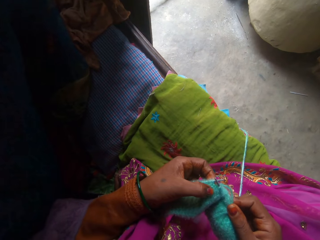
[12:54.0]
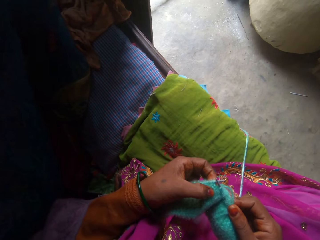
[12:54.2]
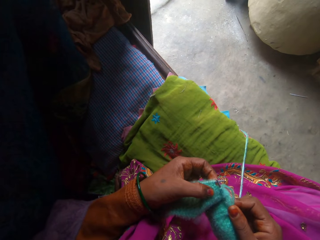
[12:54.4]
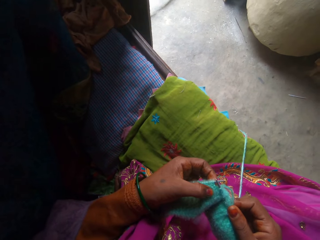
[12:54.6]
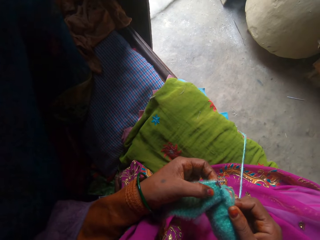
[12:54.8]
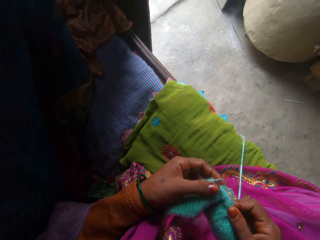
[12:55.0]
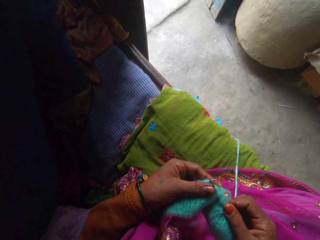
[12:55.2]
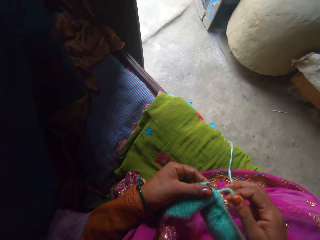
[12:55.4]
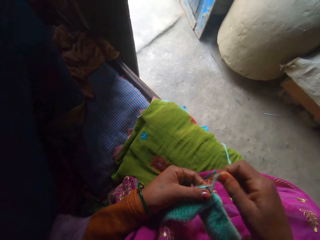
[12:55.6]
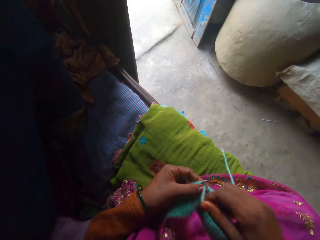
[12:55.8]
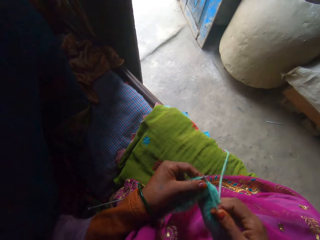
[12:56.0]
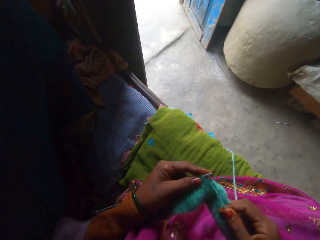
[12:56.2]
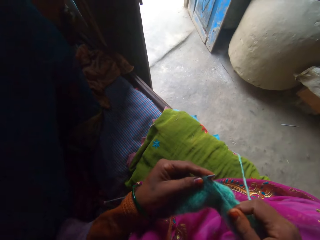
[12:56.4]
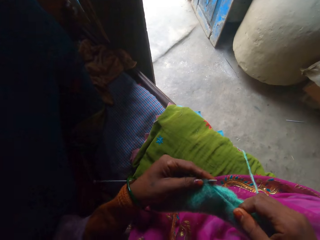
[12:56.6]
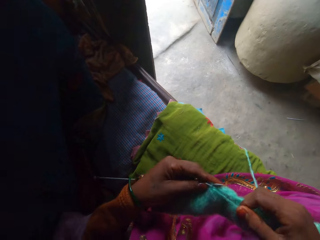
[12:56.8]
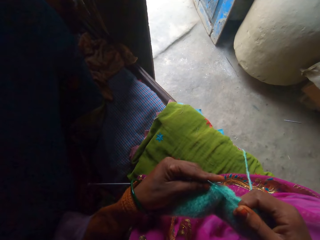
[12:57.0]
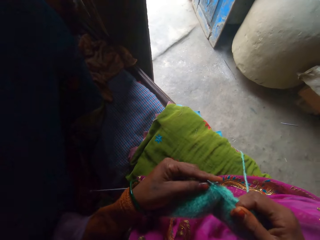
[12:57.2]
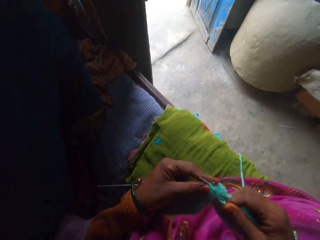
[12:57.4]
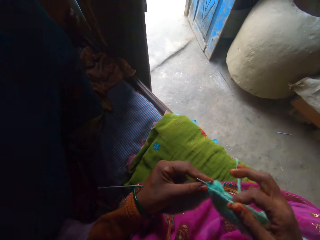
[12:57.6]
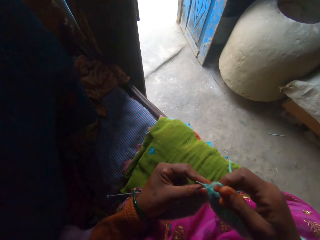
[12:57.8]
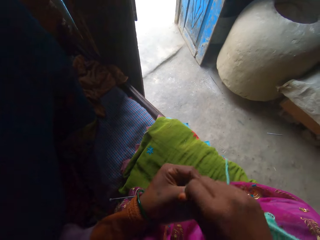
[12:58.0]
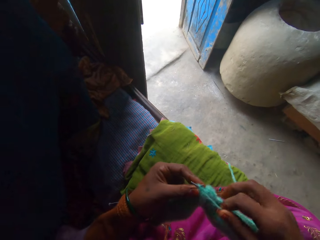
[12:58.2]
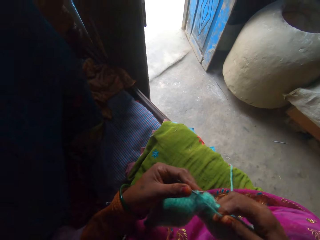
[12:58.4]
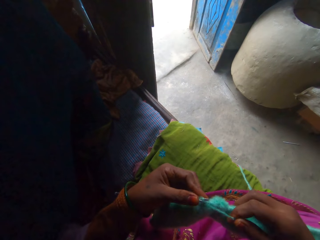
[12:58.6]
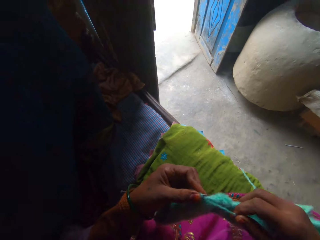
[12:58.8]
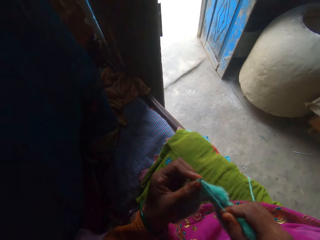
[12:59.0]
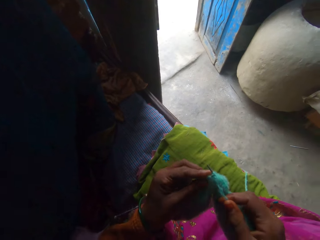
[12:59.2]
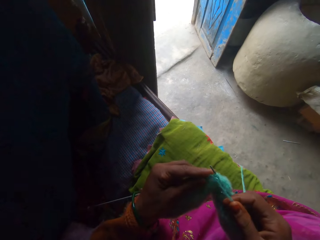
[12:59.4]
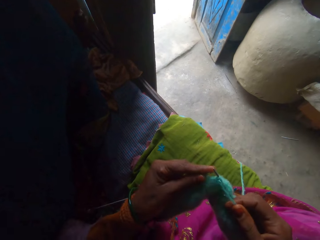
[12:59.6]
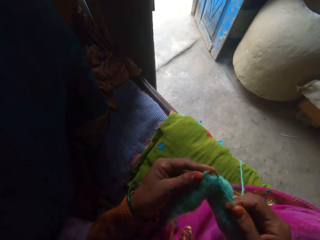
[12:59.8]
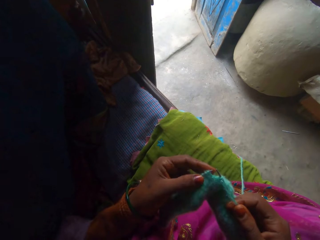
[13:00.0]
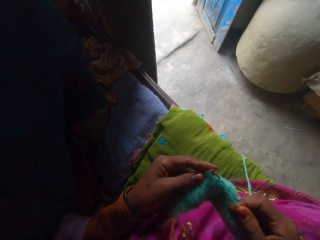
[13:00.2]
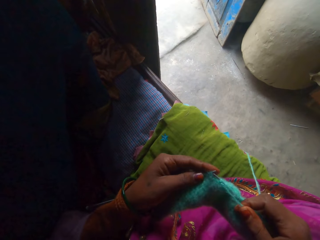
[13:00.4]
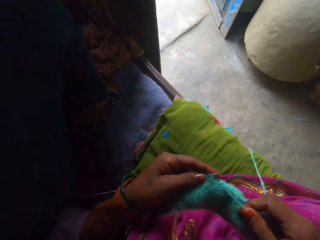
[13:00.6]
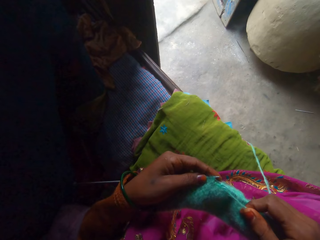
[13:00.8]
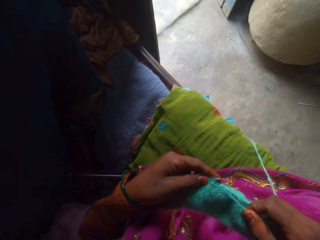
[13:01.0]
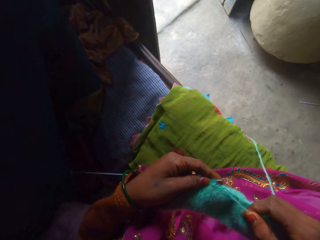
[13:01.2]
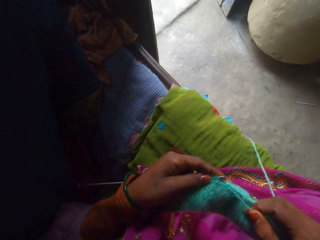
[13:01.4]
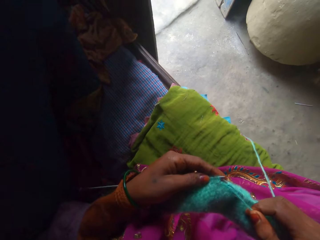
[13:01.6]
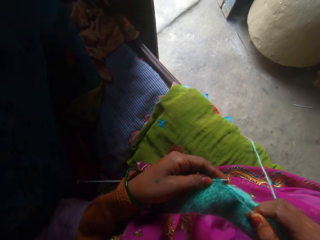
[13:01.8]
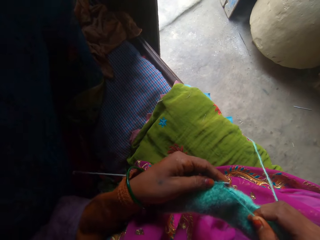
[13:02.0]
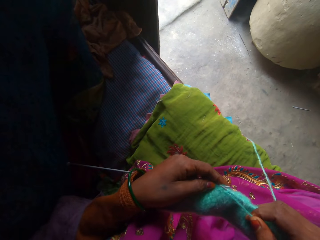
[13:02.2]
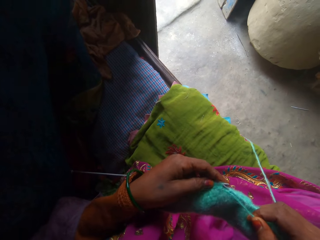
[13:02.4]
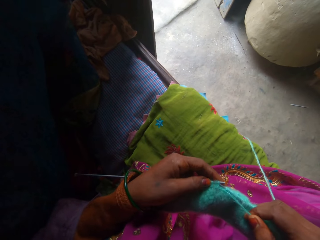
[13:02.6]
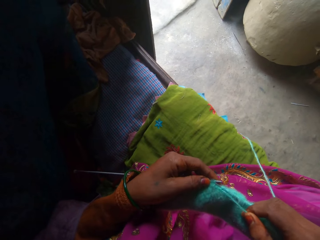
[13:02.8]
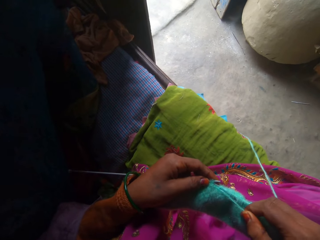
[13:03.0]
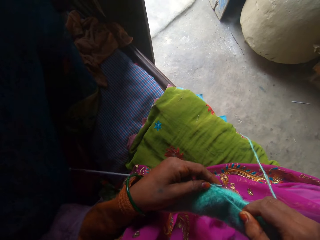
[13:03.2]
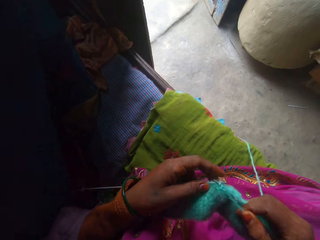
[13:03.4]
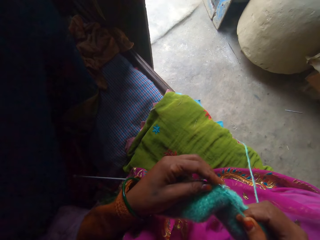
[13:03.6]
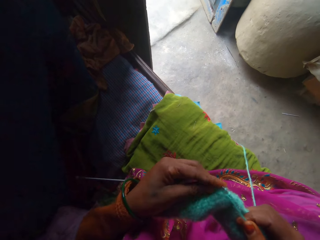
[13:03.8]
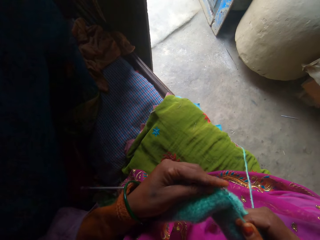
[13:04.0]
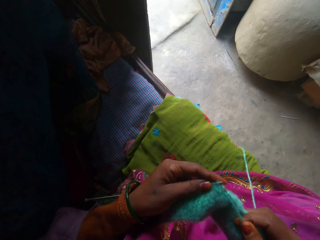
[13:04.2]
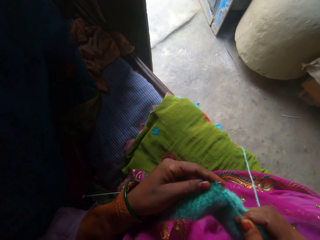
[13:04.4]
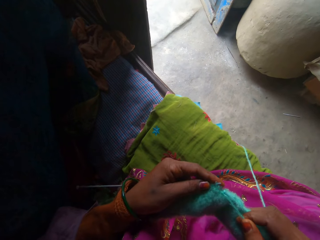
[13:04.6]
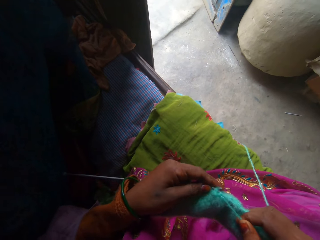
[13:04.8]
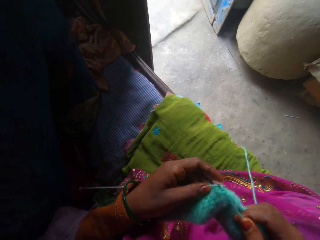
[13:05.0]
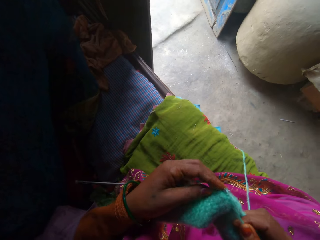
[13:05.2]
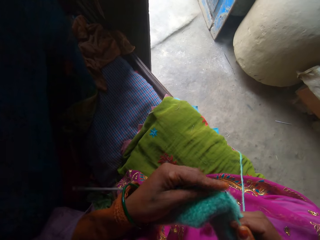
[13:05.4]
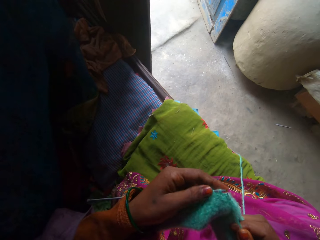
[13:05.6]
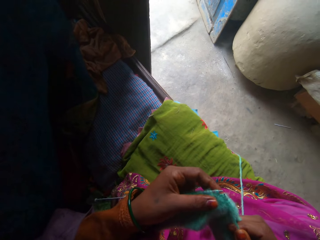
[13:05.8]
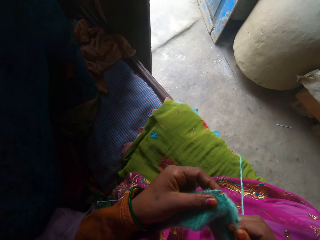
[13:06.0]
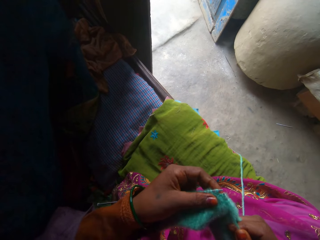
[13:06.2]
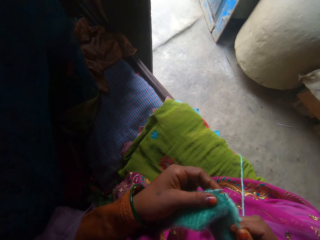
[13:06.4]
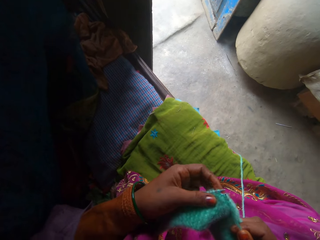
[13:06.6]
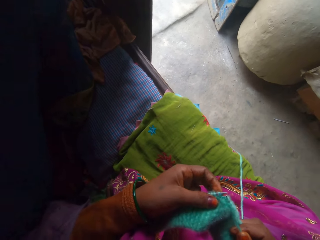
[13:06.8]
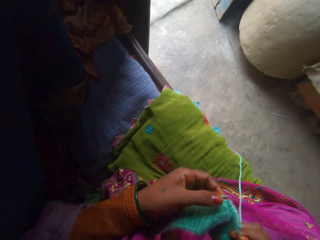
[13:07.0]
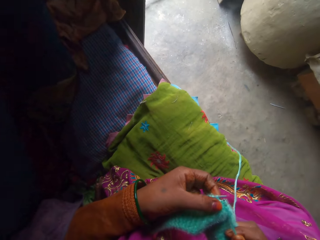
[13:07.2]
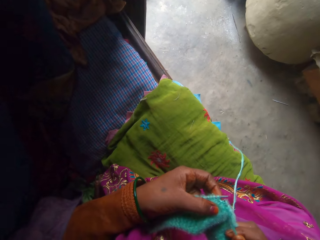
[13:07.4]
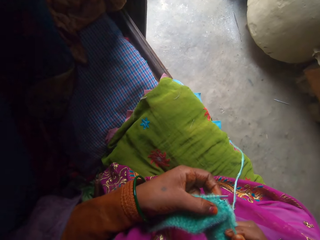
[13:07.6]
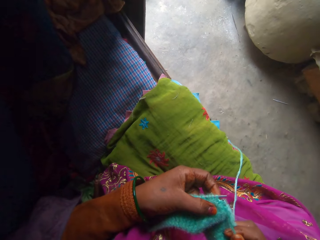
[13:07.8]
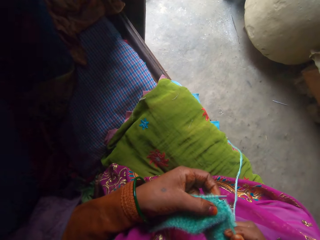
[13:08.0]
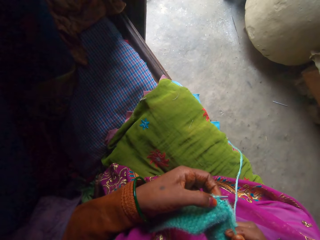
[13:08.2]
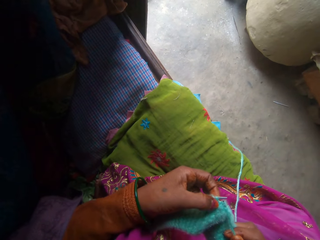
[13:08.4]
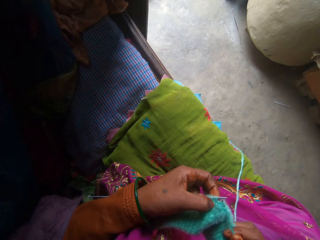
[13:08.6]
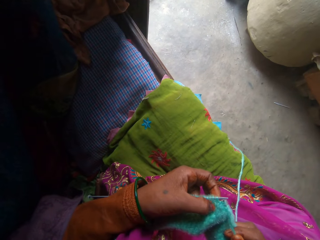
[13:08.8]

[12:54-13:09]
The camera wearer adjusts the yarn. They knit the fabric using the knitting needle. They adjust the yarn. They knit the fabric using the knitting needle. They adjust the knitting needle. They adjust the fabric.

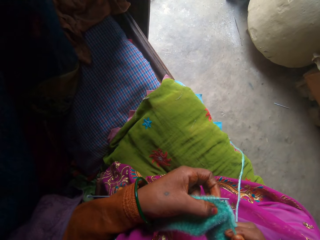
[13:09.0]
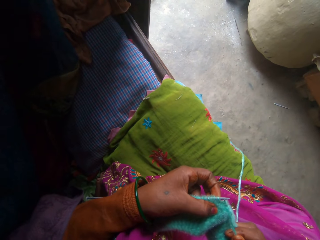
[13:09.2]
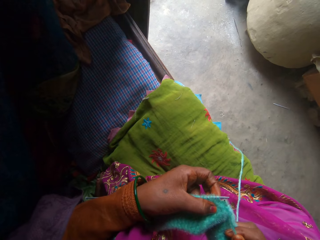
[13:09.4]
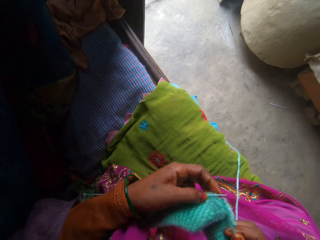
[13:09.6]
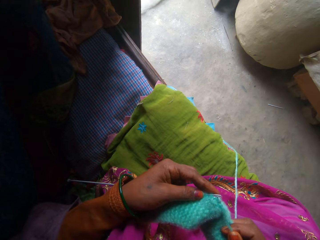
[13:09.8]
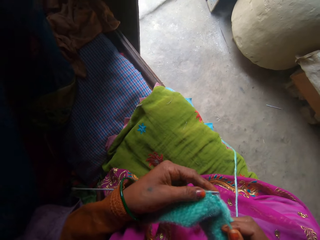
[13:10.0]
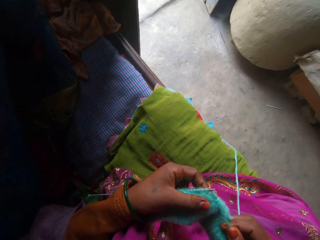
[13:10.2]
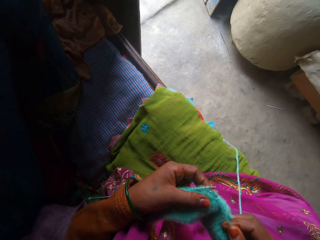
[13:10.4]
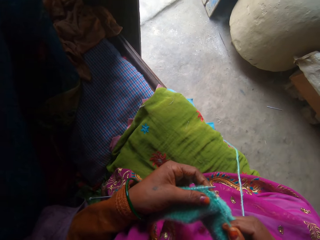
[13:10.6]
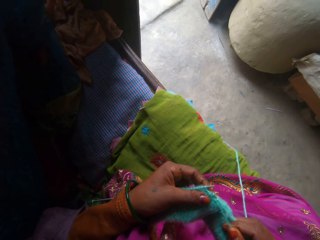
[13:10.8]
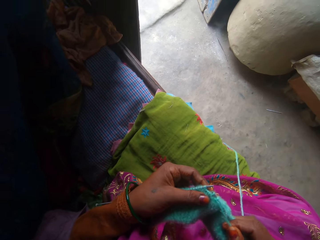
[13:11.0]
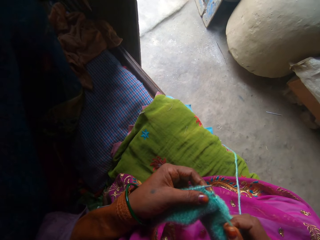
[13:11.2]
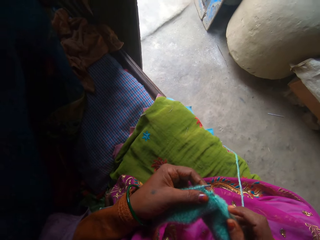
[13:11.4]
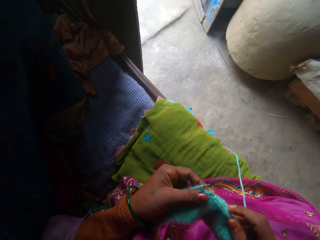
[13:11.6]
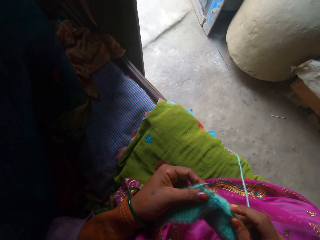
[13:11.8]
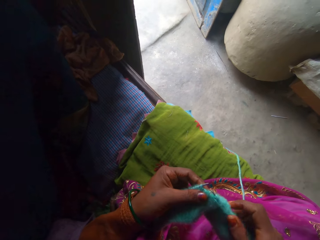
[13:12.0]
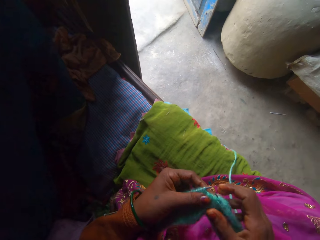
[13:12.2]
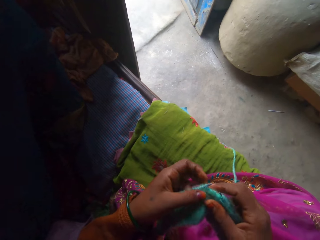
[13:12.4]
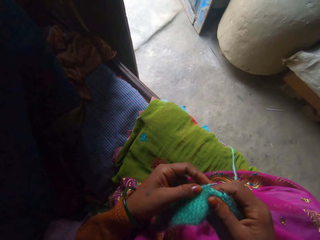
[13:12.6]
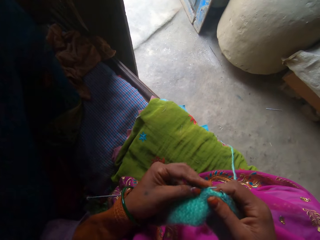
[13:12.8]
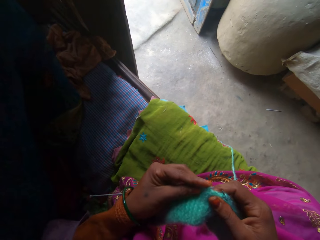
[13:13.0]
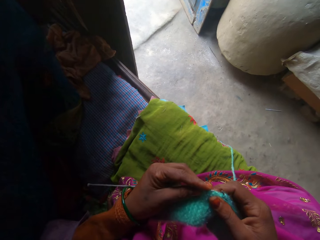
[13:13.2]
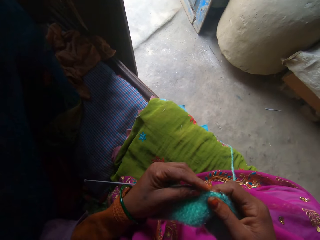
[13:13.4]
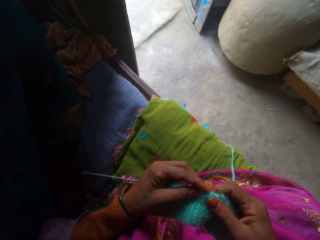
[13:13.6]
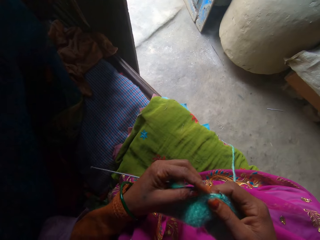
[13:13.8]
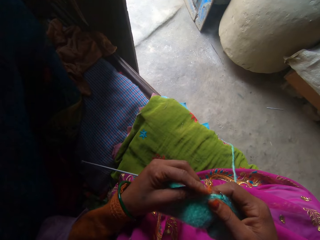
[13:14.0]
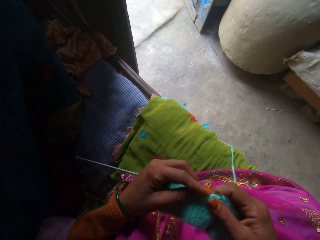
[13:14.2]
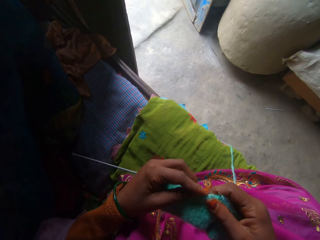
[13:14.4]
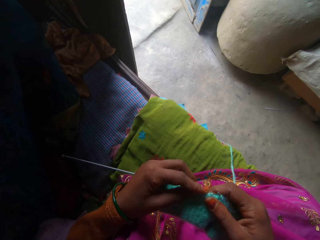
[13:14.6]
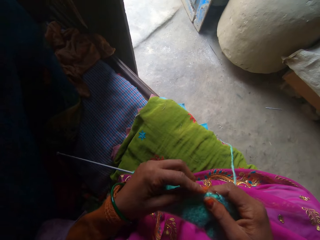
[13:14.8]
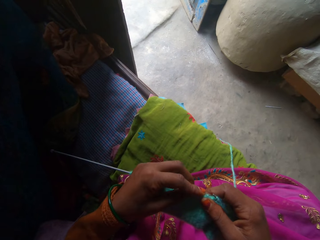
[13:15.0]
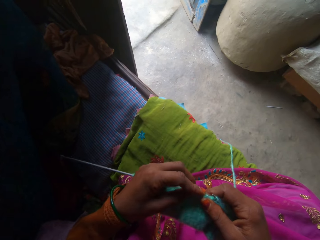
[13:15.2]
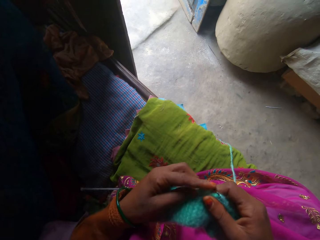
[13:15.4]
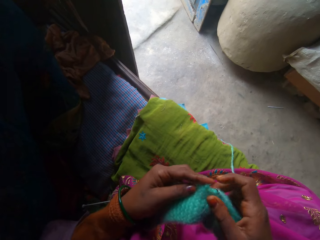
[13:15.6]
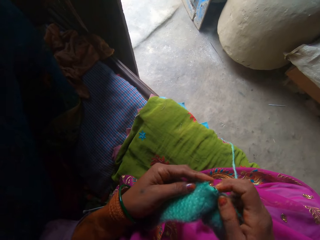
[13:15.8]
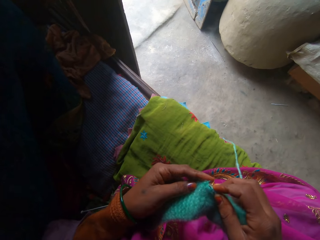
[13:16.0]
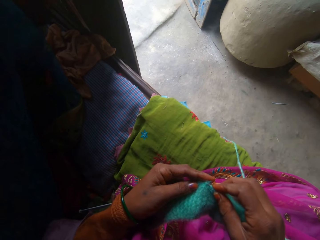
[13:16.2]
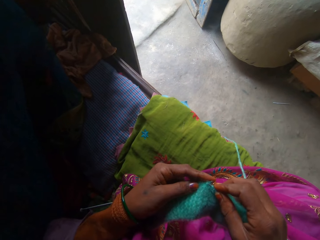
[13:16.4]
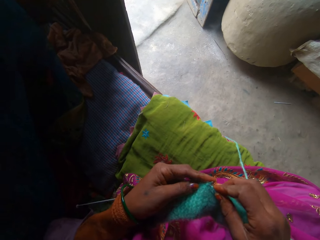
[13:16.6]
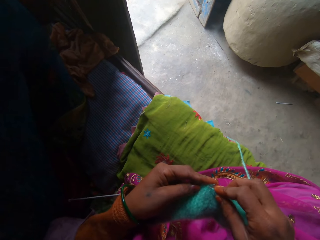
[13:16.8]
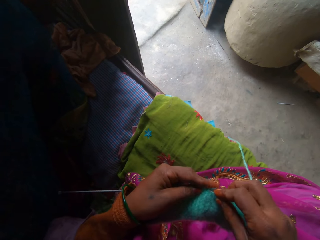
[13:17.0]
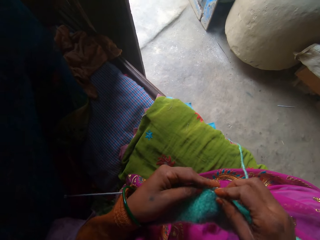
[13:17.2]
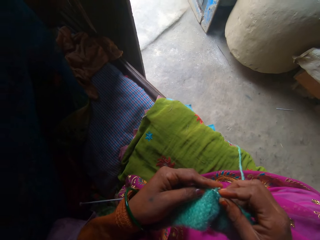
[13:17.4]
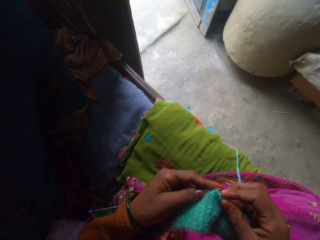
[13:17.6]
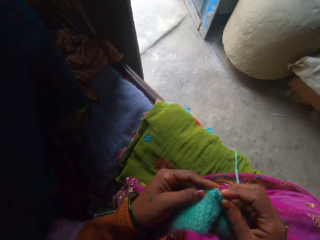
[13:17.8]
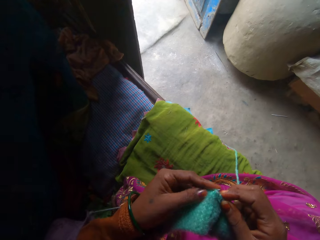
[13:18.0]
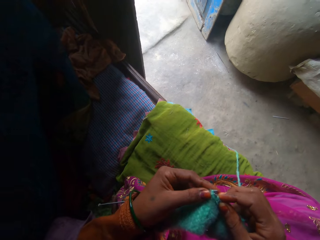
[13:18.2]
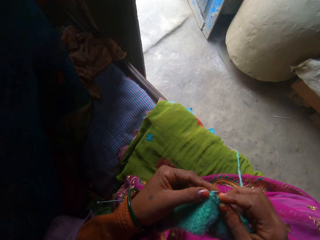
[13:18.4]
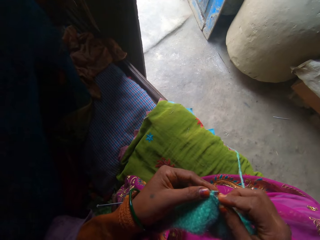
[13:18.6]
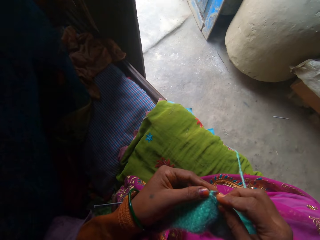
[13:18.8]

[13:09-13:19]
The camera wearer adjusts the knitting needles.
